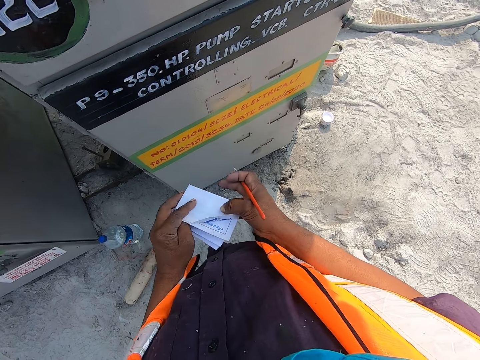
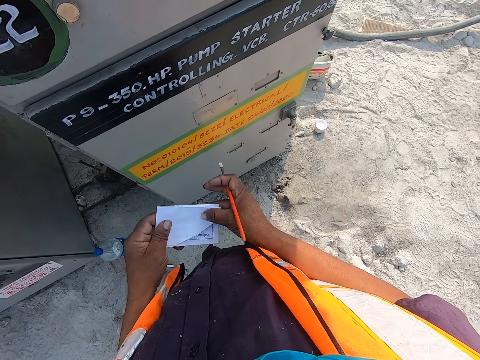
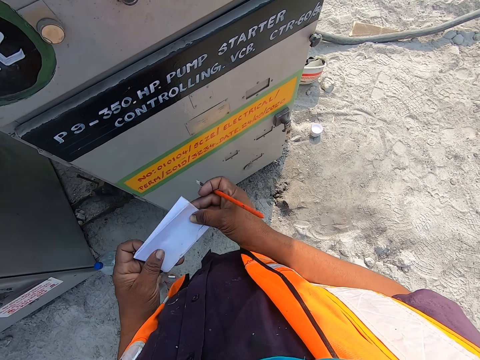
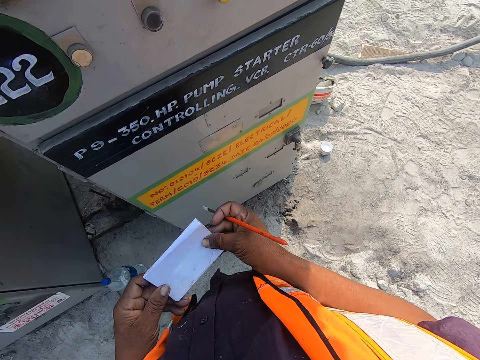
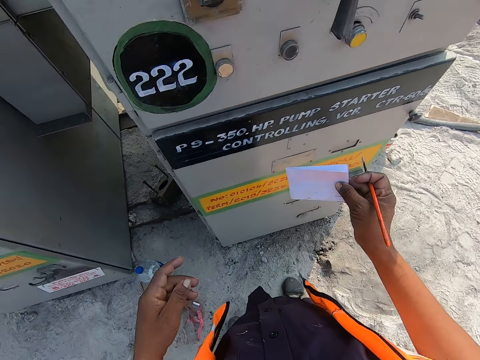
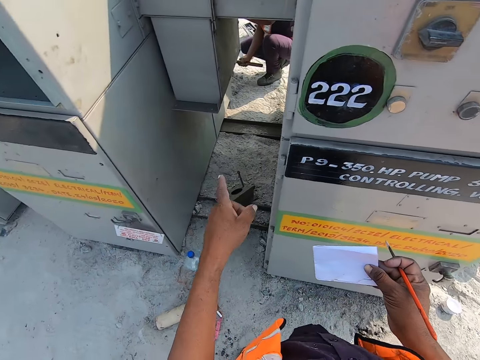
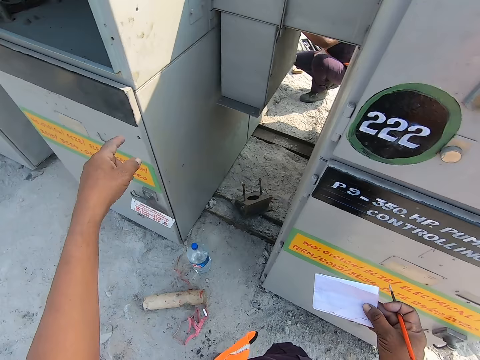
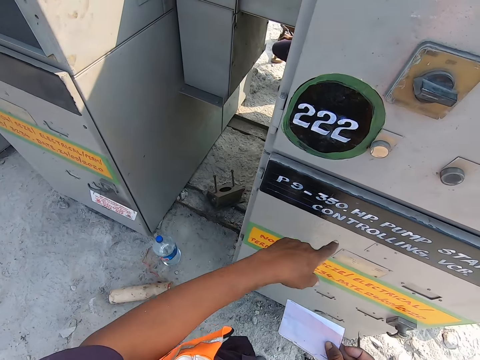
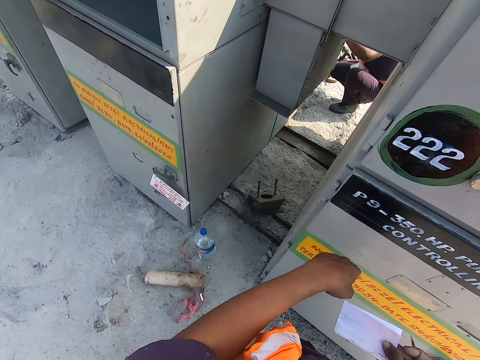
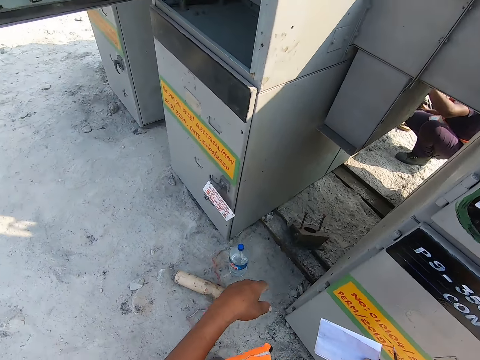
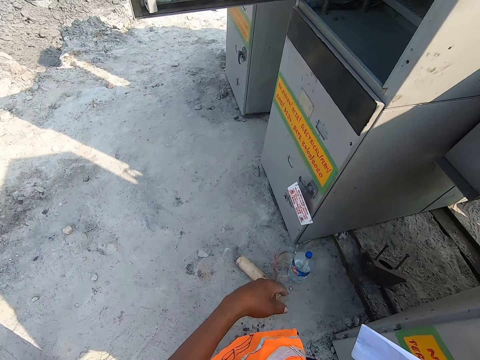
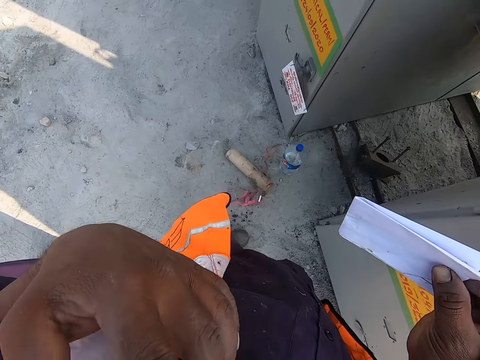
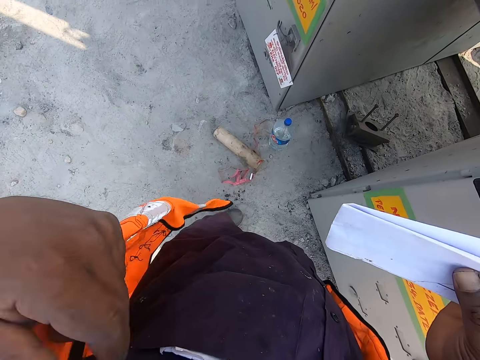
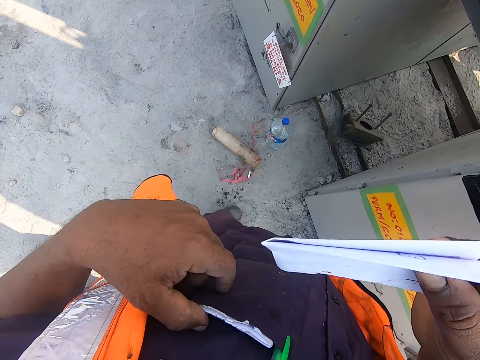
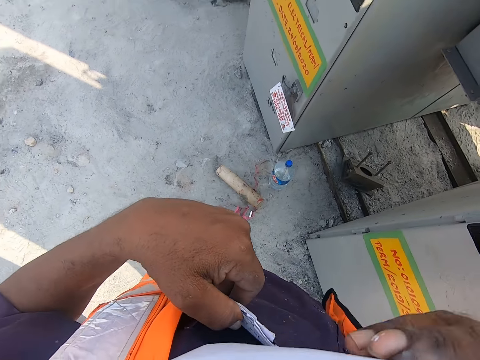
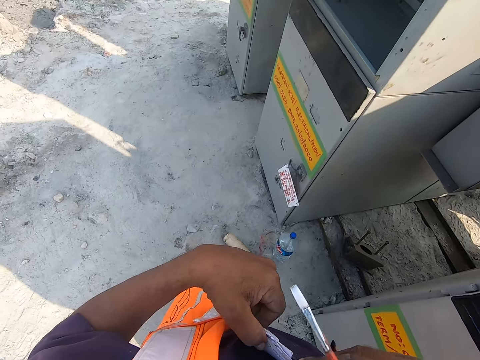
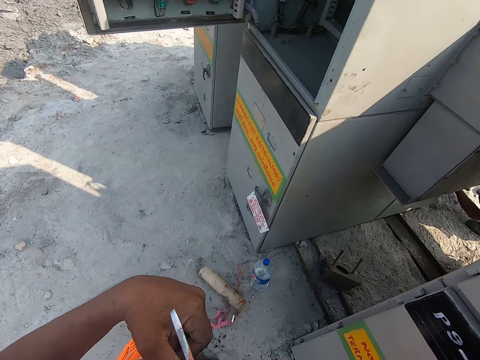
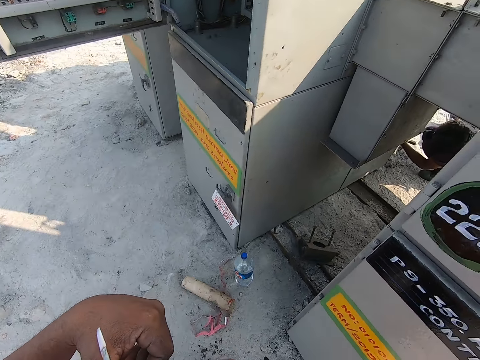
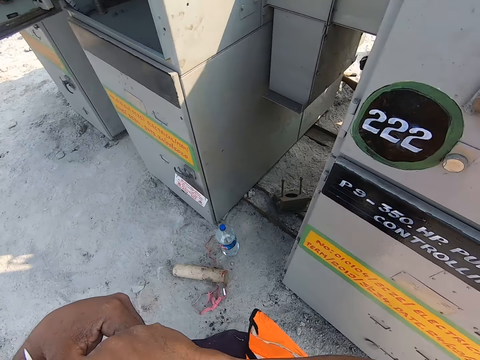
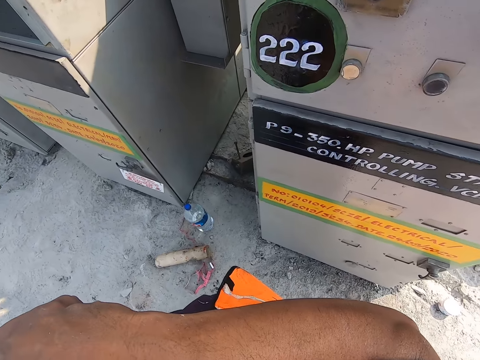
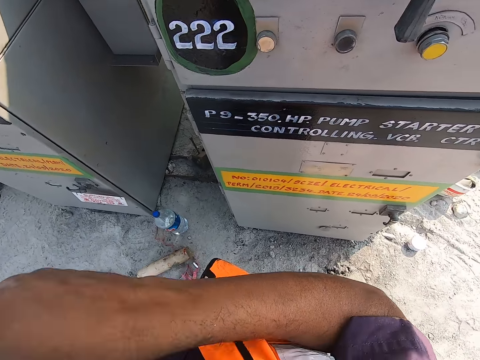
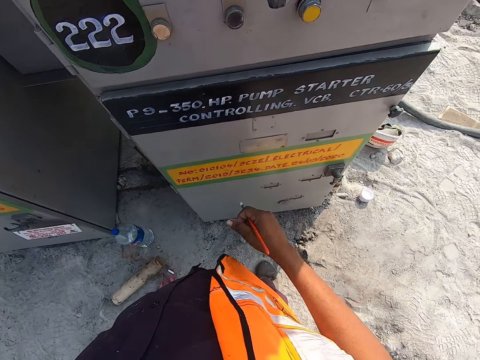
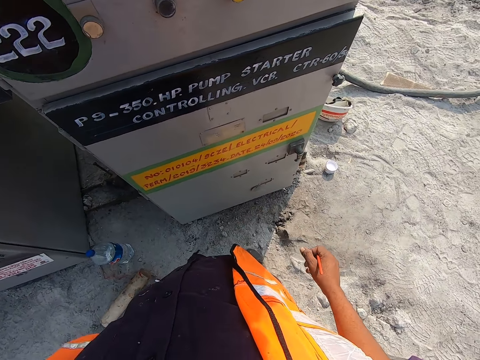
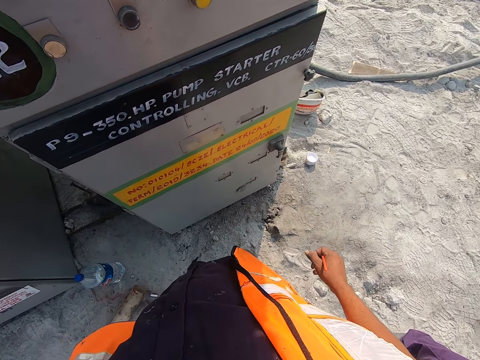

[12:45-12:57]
The camera wearer folds the paper with both hands. He holds the paper with the hands. He gestures with his right hand. He adjusts the reflector jacket with his left hand. He puts the paper in his shirt pocket with his right hand.

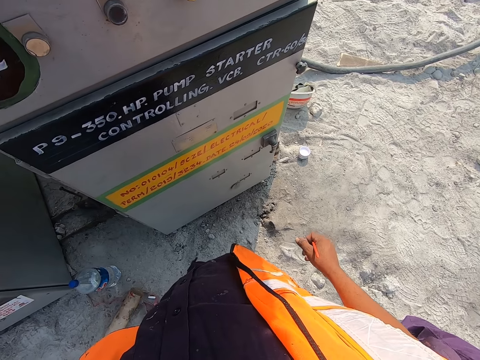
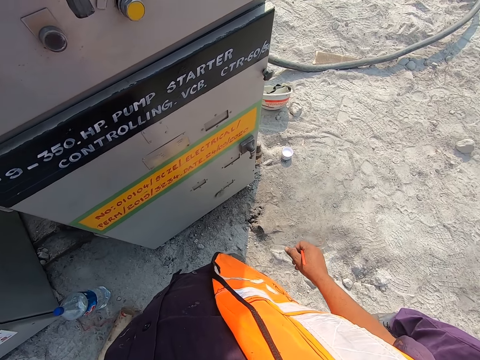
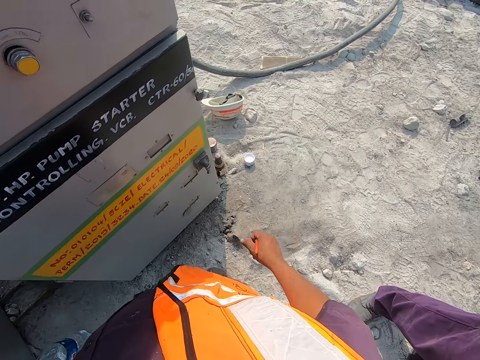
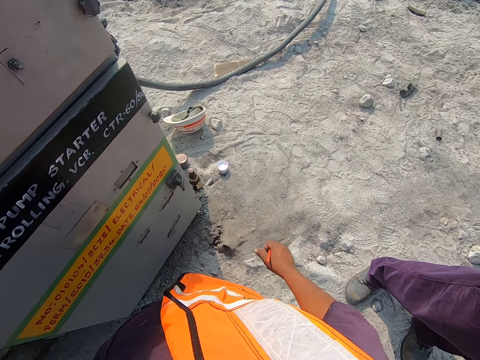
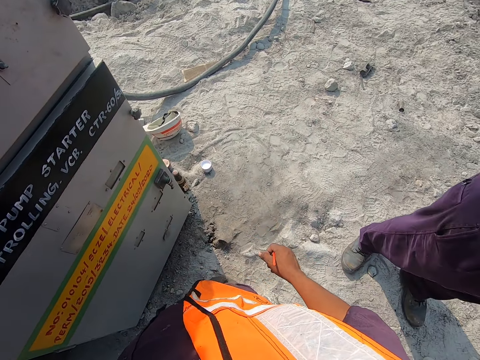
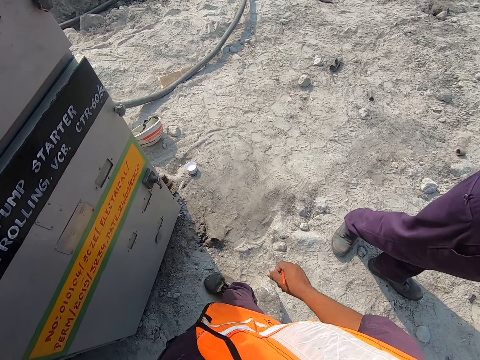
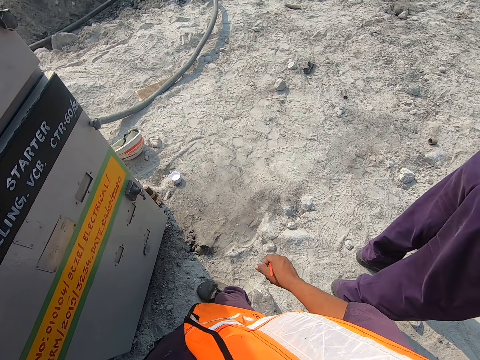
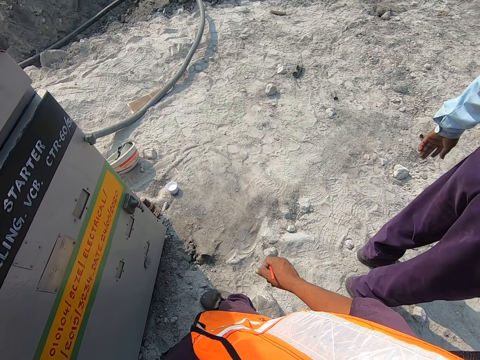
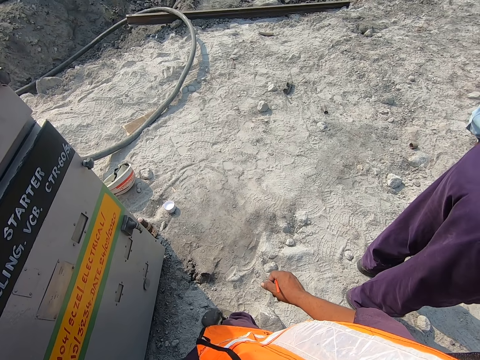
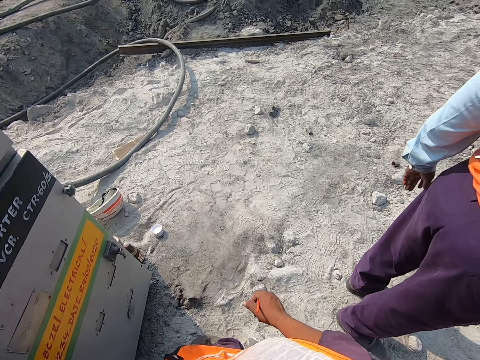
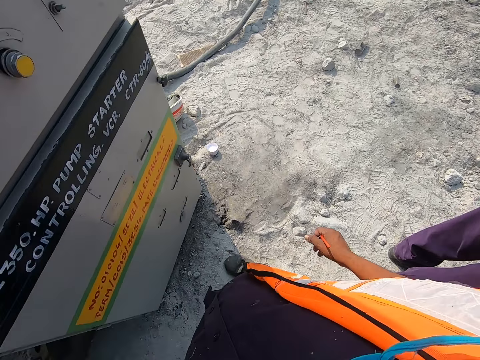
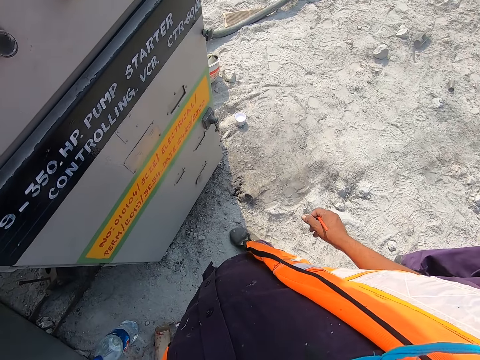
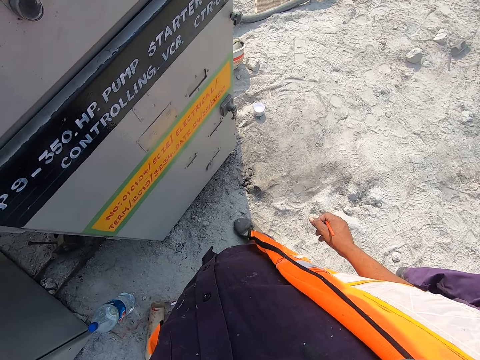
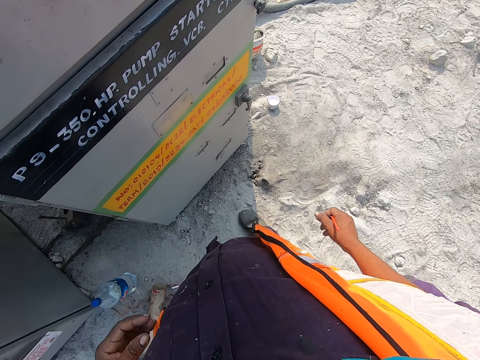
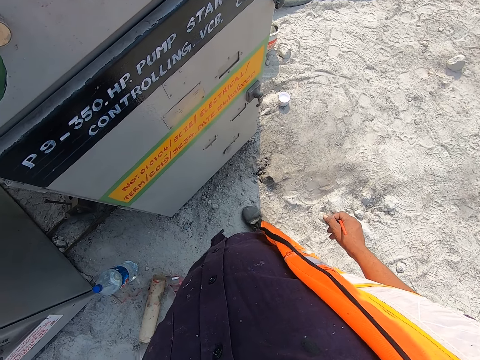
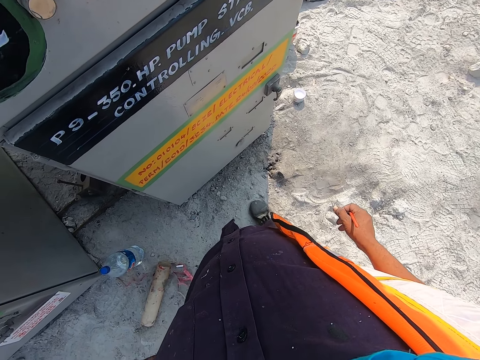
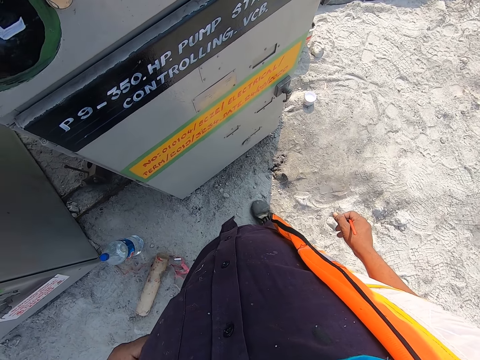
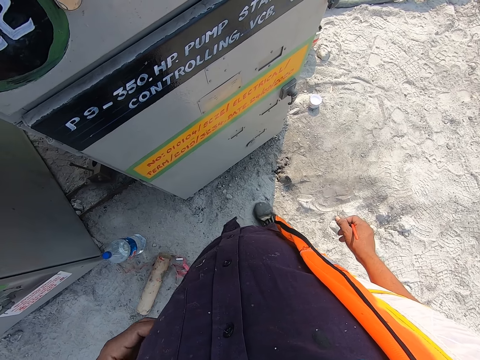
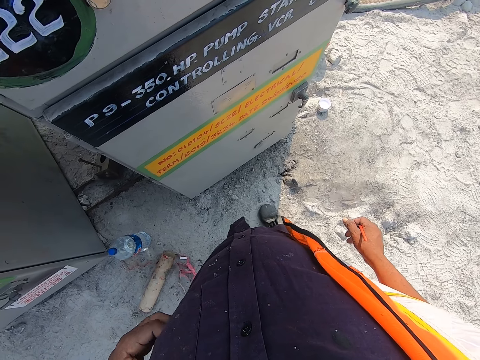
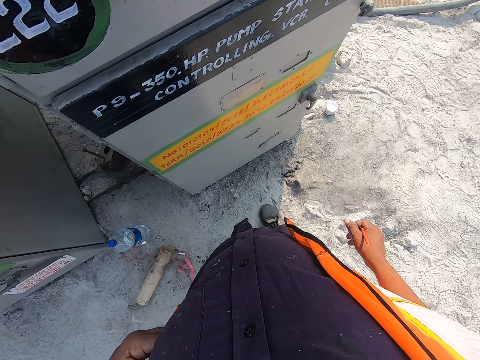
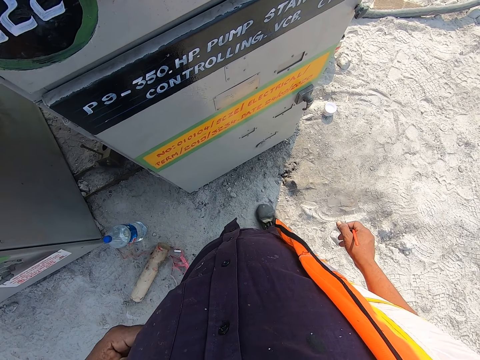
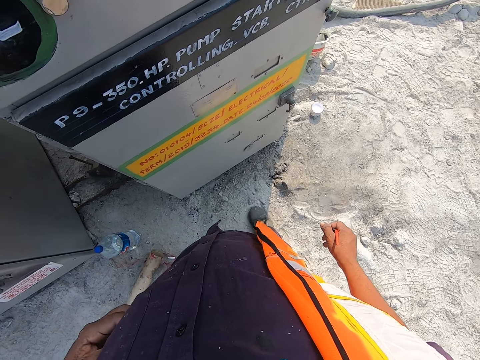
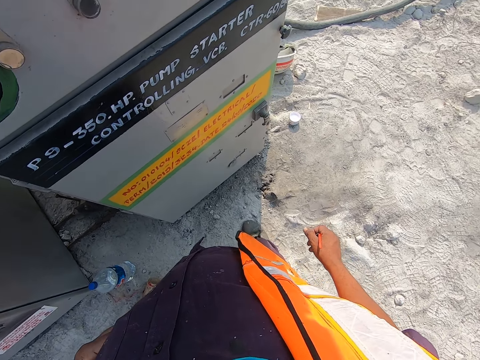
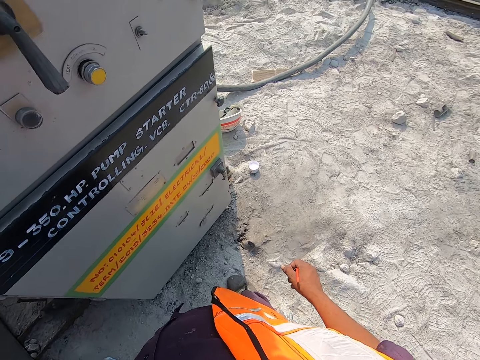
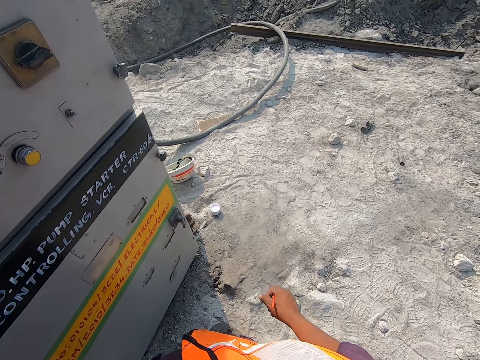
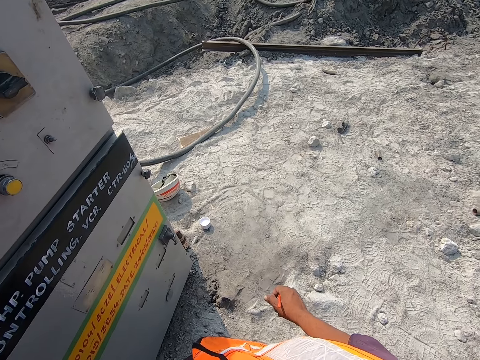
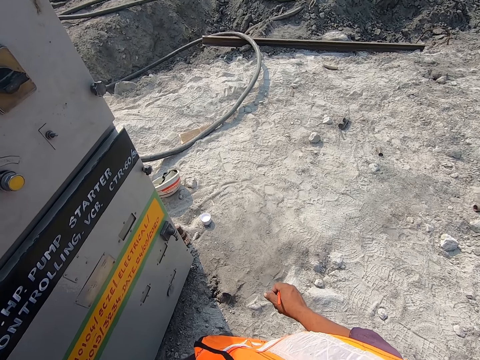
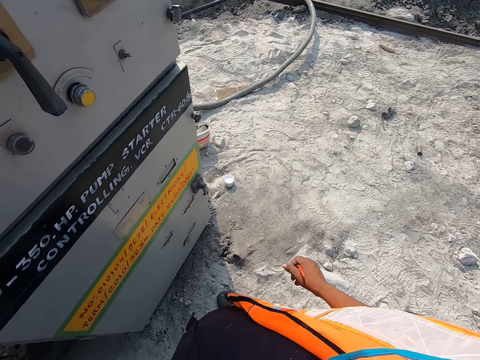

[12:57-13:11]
The camera wearer looks around. He scratches his lower back with his left hand. He looks around.
